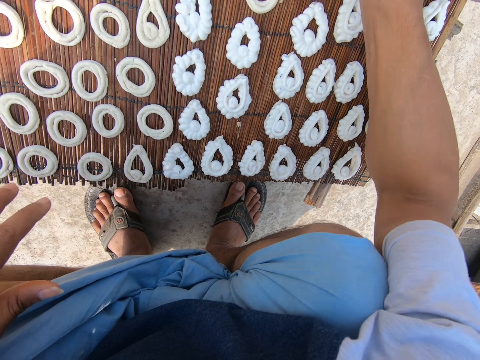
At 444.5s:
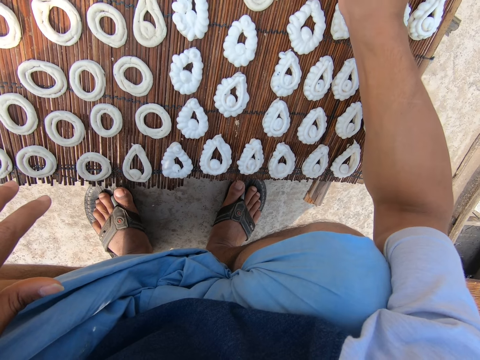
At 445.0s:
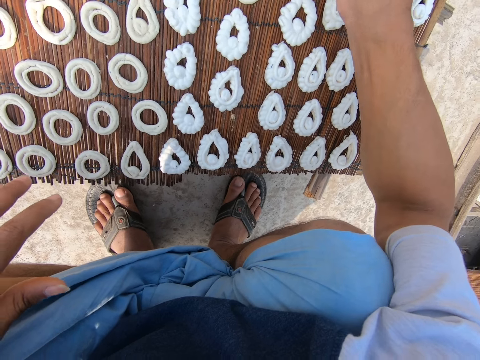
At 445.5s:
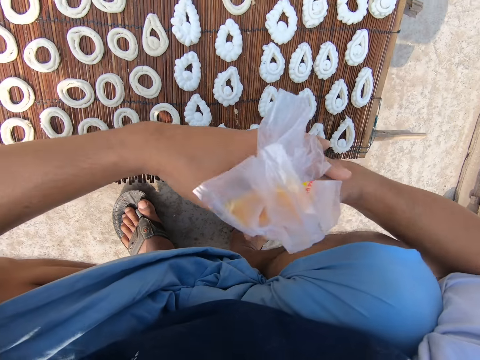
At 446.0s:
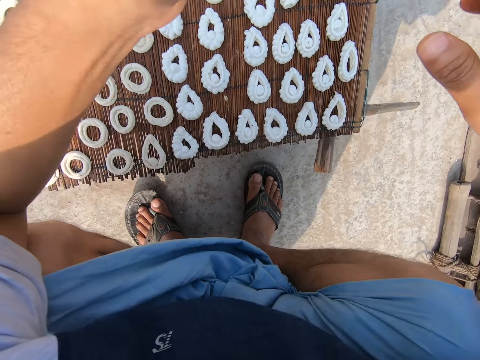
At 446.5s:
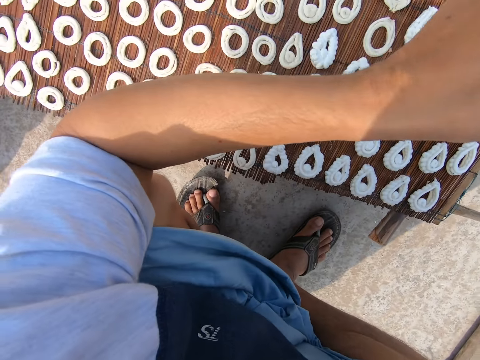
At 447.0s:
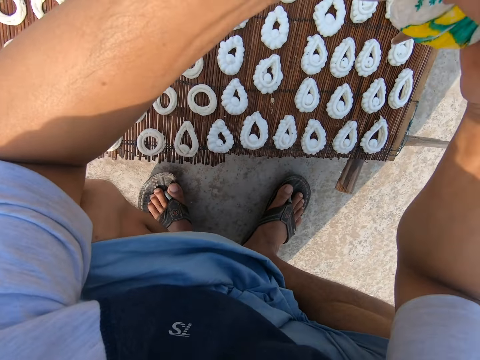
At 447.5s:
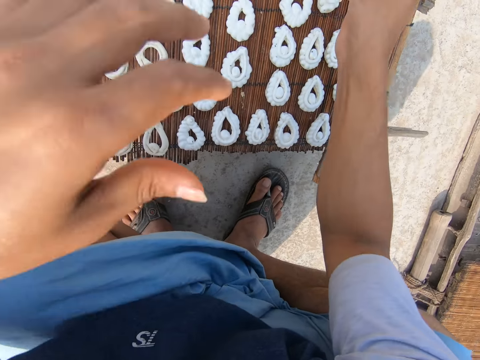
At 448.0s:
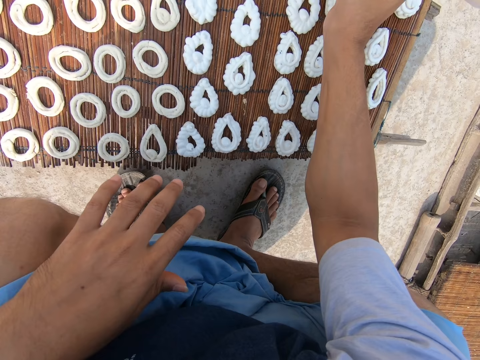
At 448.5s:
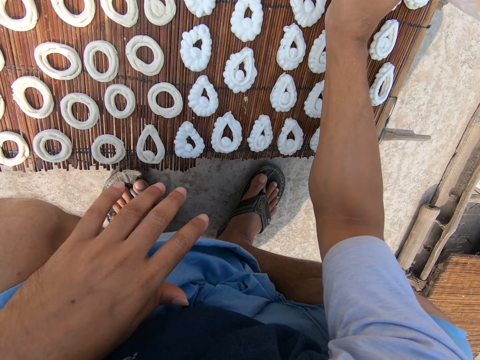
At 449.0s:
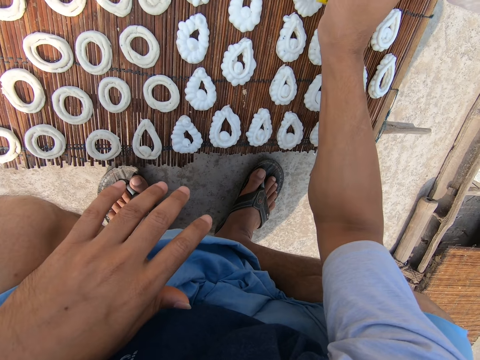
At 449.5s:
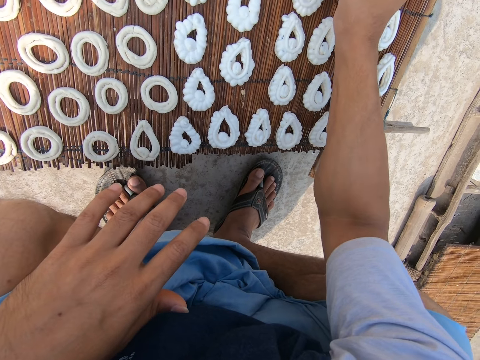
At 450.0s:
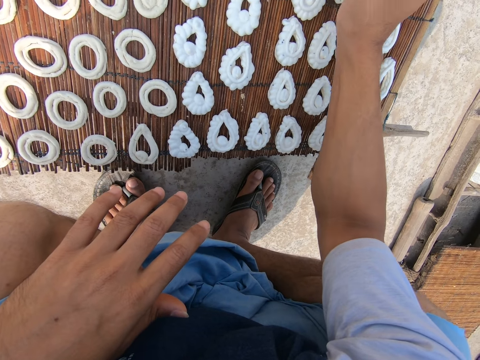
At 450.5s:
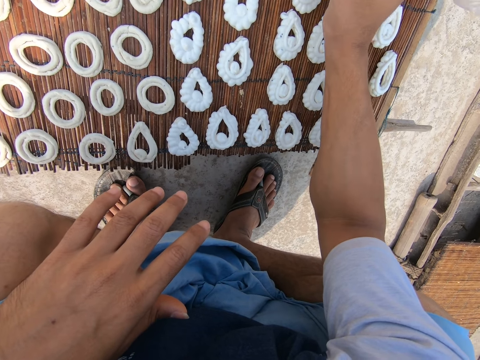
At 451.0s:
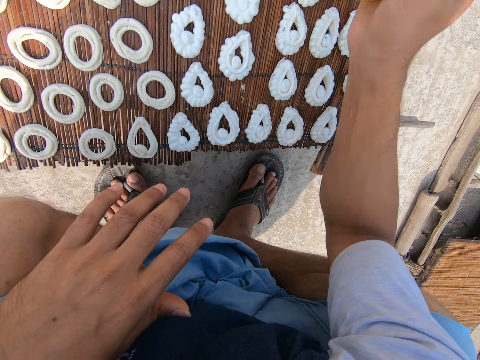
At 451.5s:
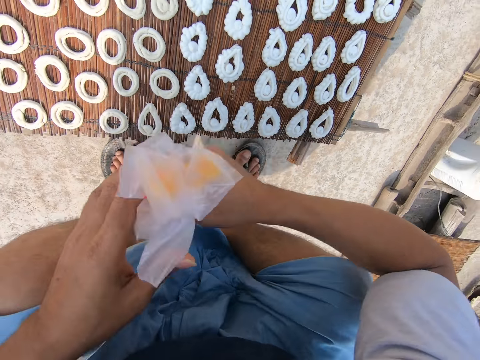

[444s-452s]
The camera wearer adjusts the frosting nylon with his hands. The woman converses with the camera wearer. The camera wearer folds paper. He makes donuts with dough. He talks. He makes donuts with the dough. He passes the frosting nylon from his right hand to his left hand.

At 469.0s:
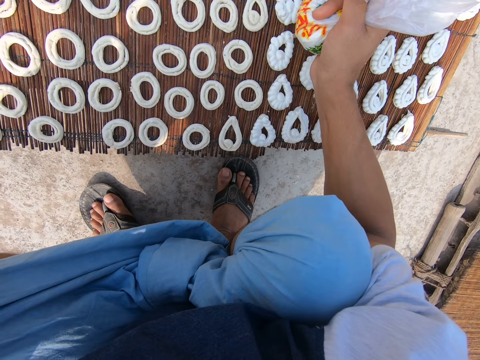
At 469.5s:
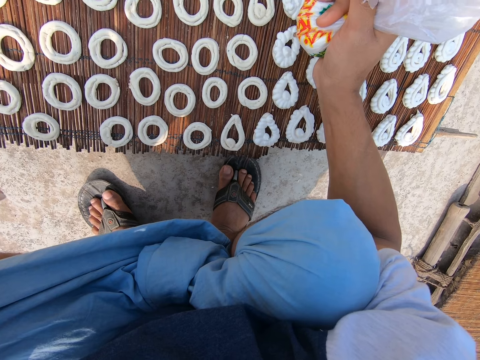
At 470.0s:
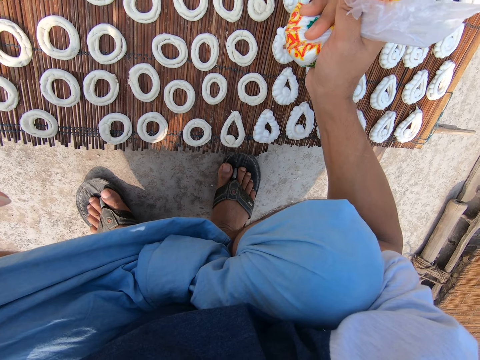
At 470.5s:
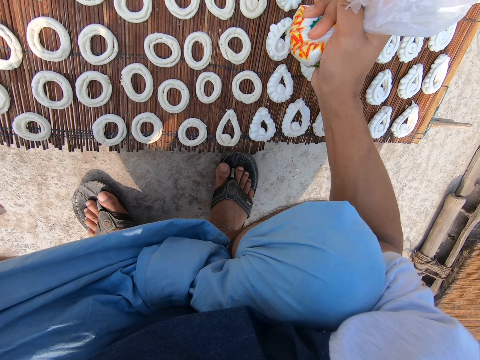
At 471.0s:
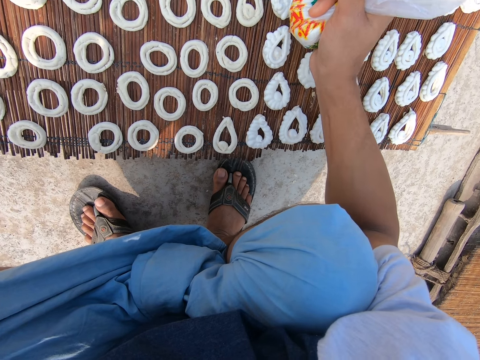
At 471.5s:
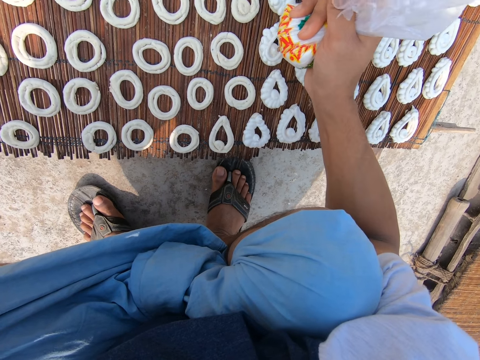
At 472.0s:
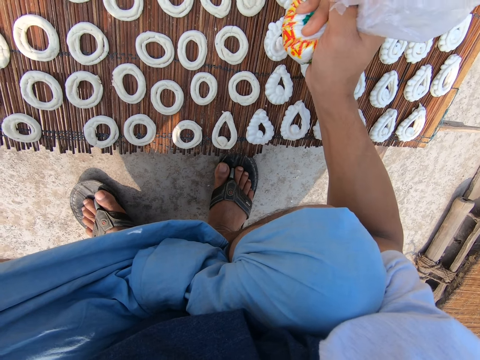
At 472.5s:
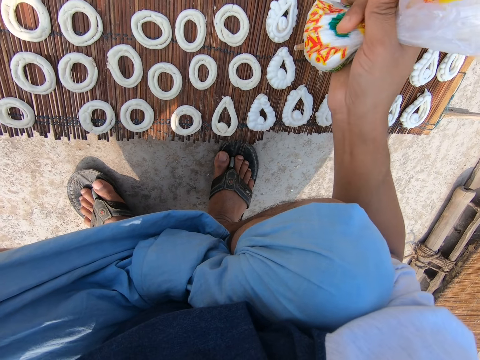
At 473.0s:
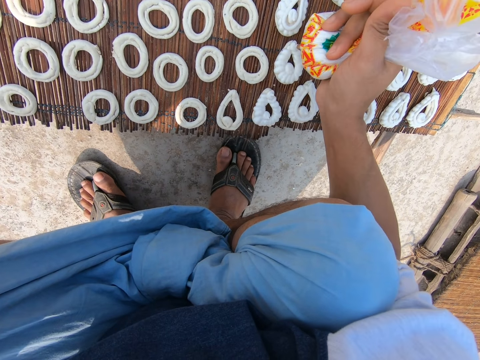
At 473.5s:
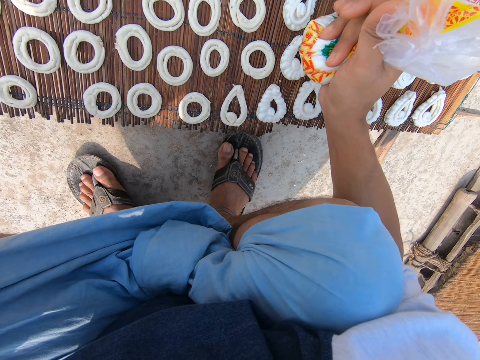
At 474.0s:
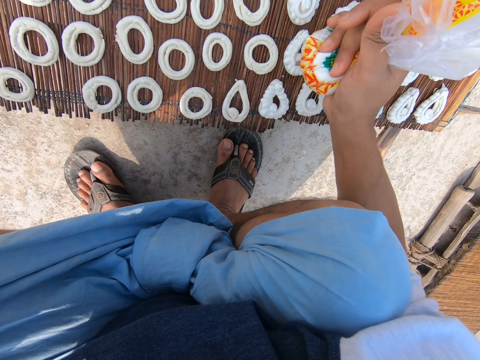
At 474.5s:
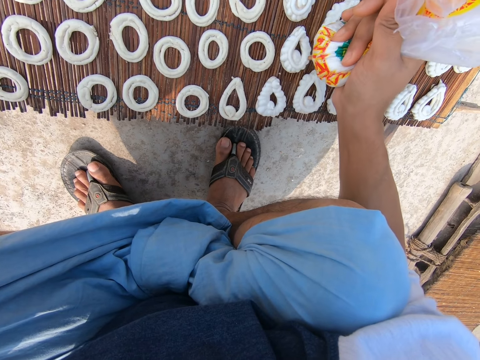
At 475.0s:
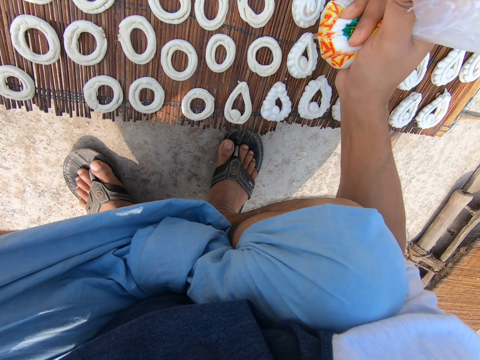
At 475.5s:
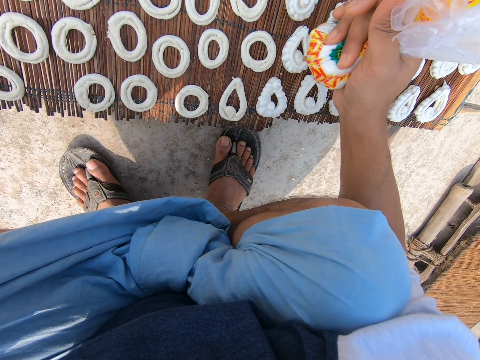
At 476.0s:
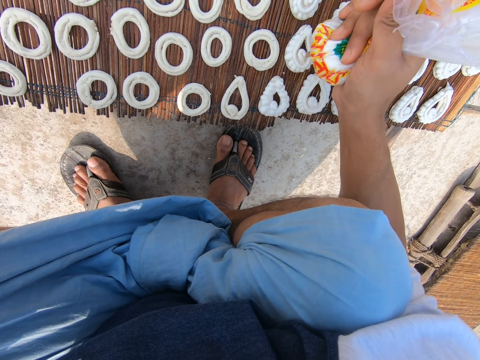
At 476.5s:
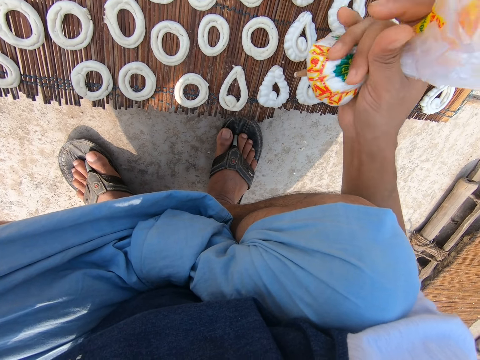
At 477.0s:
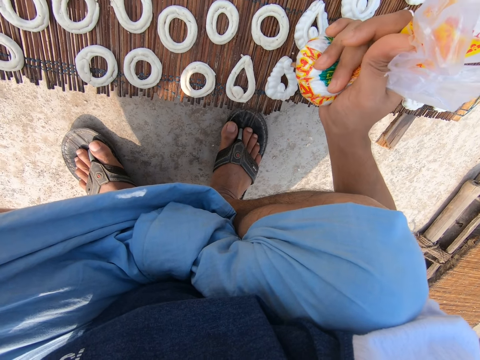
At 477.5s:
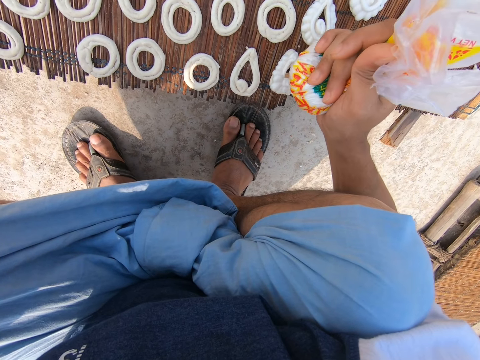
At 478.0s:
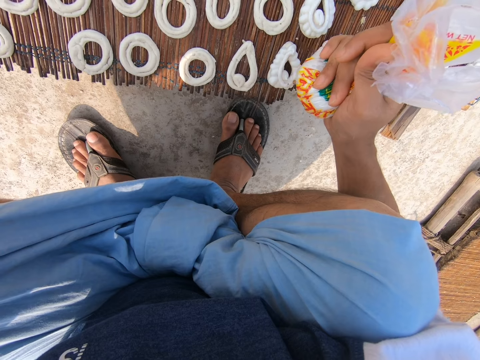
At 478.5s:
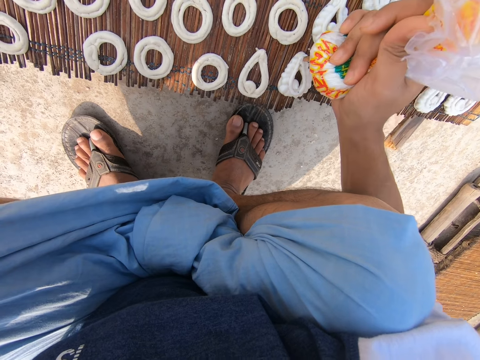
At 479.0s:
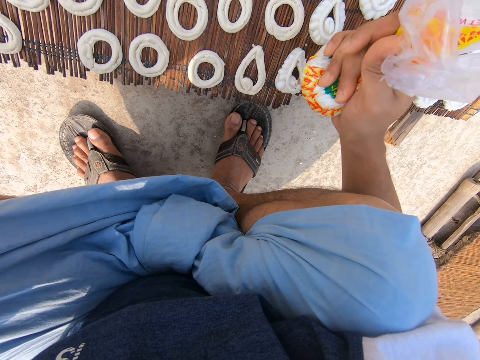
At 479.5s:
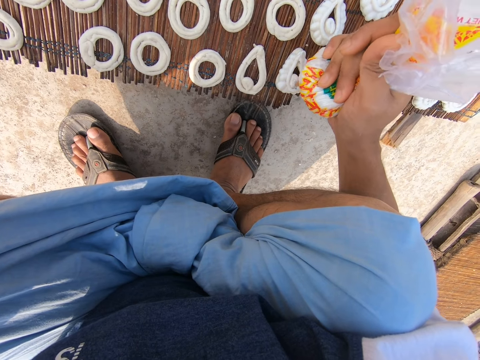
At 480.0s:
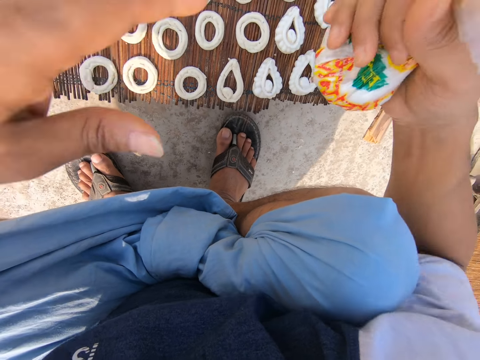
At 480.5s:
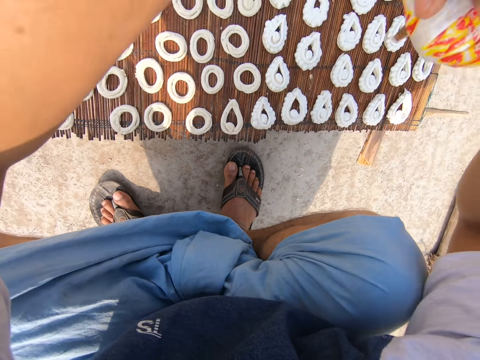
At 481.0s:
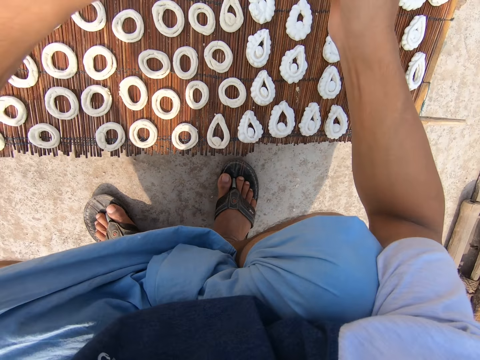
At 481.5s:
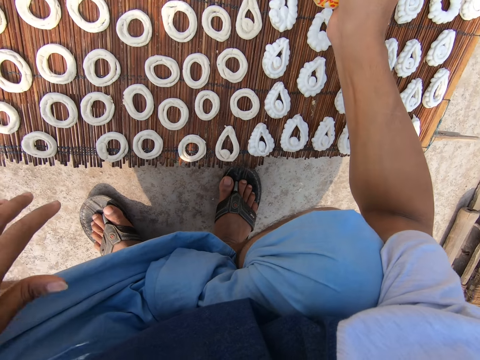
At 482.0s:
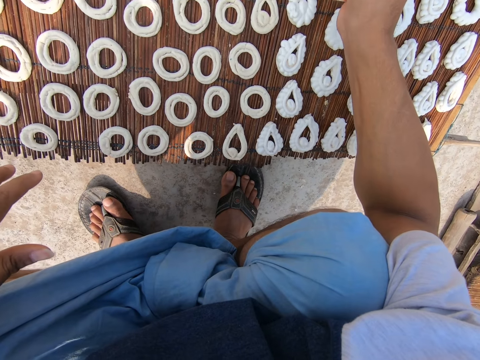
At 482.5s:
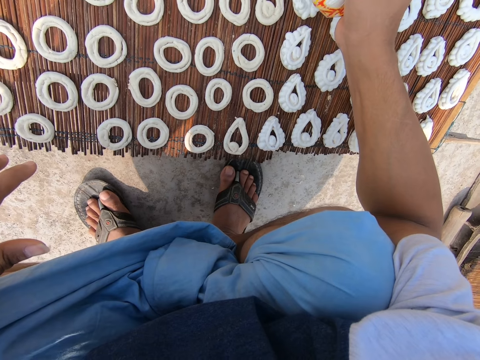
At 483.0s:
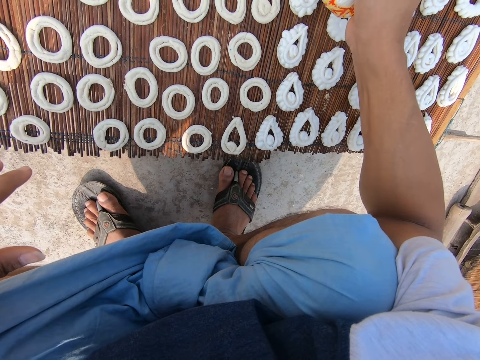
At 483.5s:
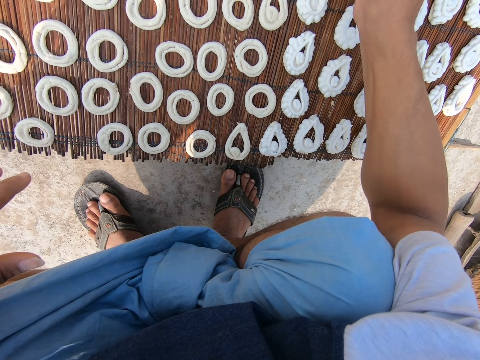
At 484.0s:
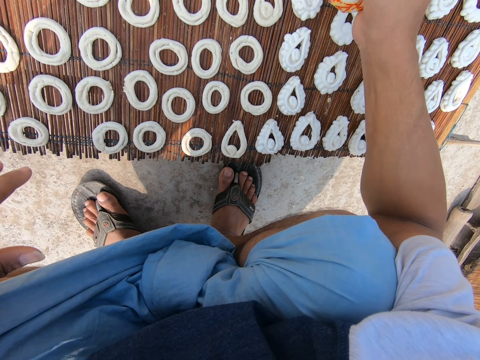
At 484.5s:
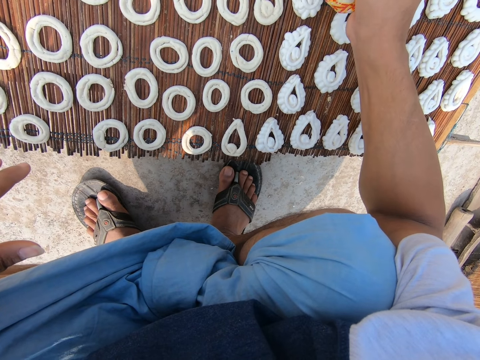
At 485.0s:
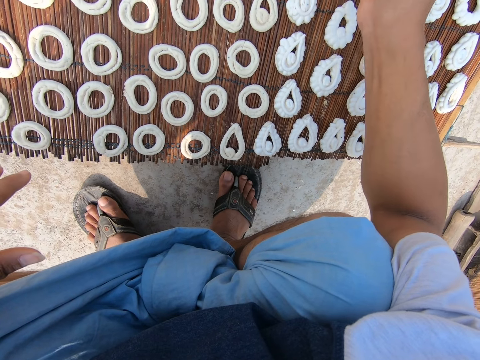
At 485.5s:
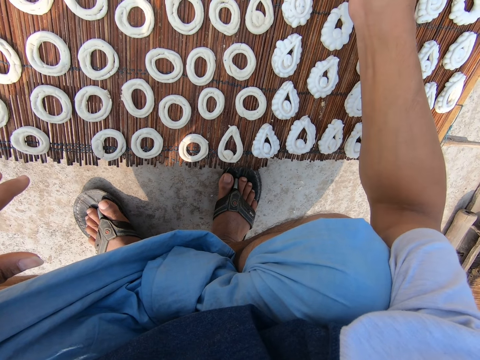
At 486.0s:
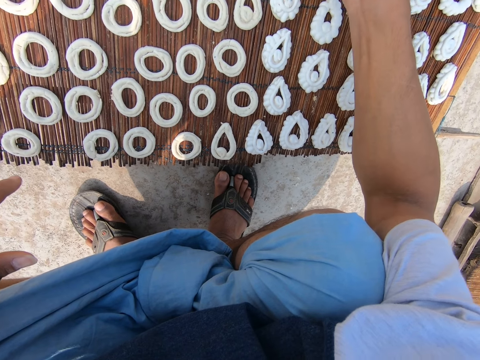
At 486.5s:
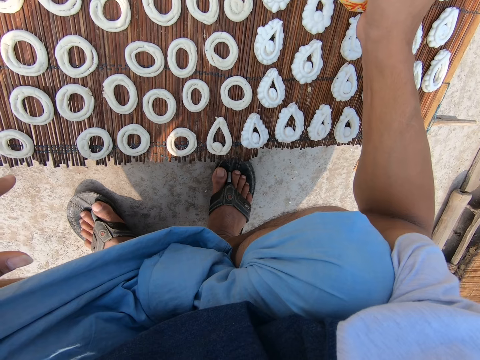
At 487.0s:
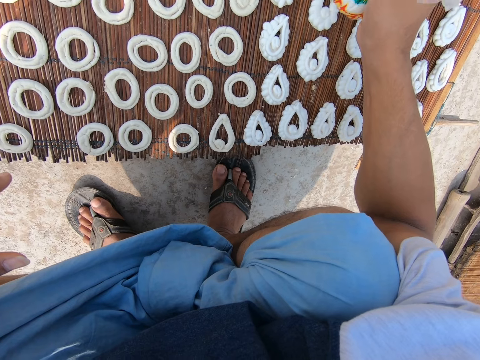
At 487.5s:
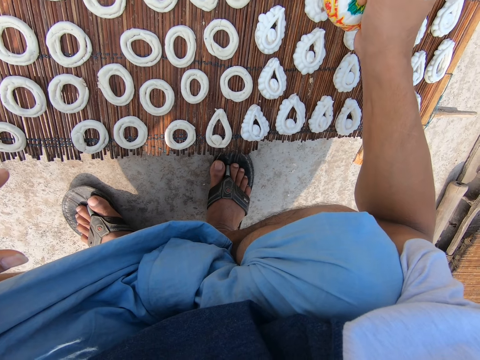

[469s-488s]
The camera wearer makes donuts with dough. He talks. He makes donuts with the dough. He adjusts the frosting nylon with his left hand. He folds paper. He applies frosting from the nylon on the murukku with his right hand. He makes donuts with the dough.
